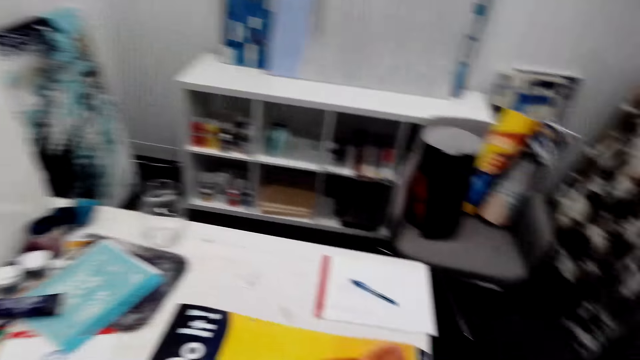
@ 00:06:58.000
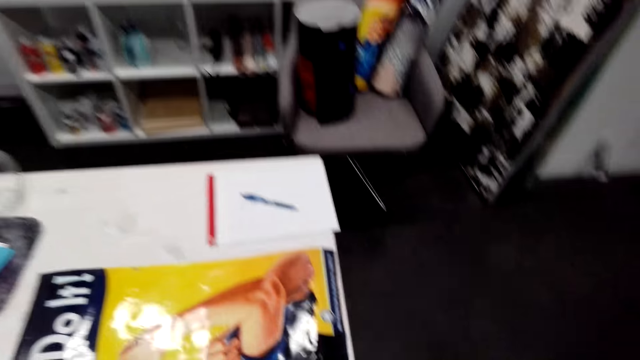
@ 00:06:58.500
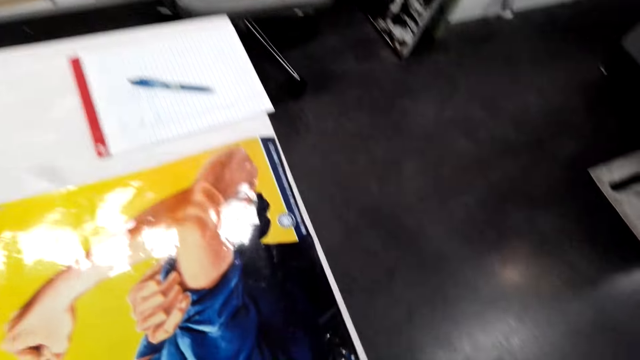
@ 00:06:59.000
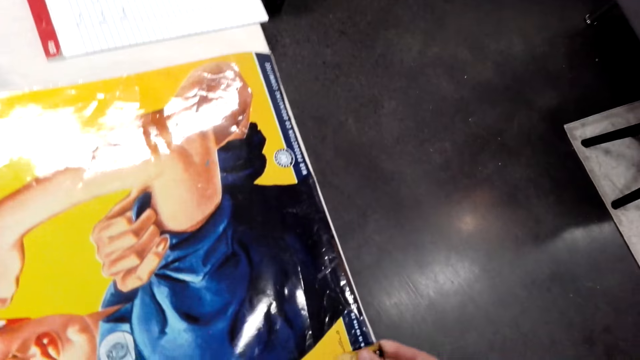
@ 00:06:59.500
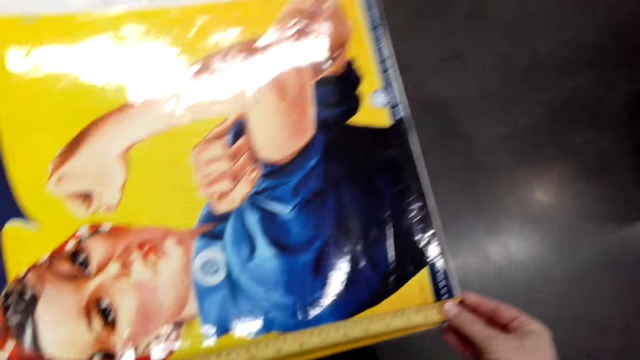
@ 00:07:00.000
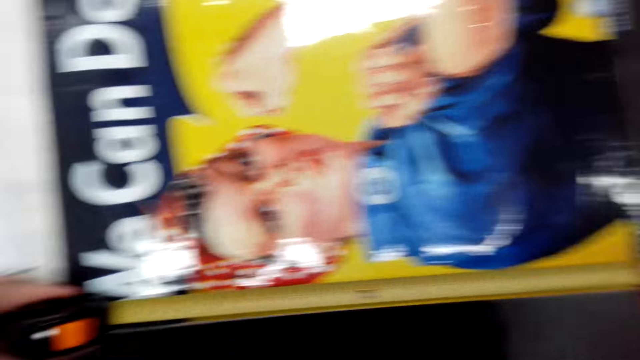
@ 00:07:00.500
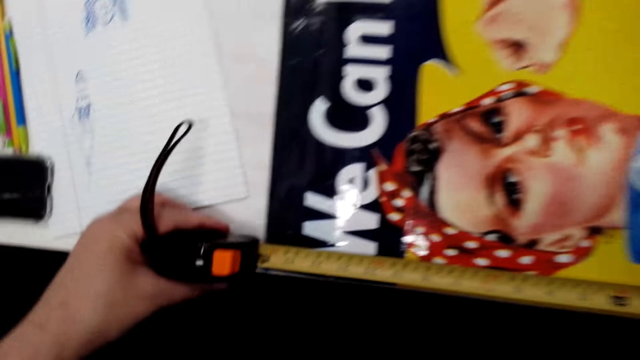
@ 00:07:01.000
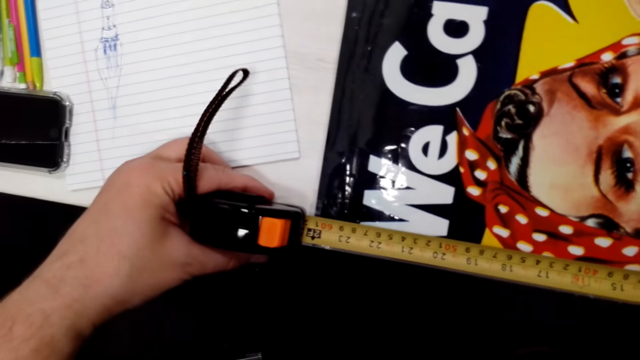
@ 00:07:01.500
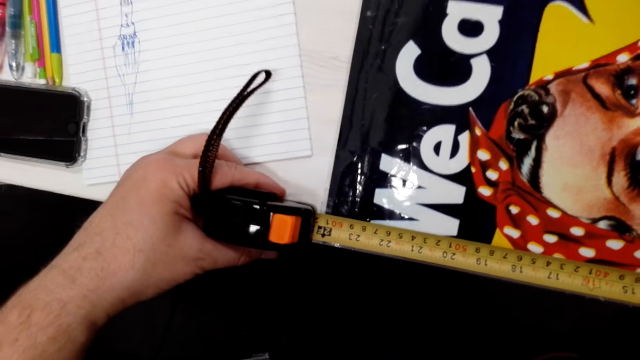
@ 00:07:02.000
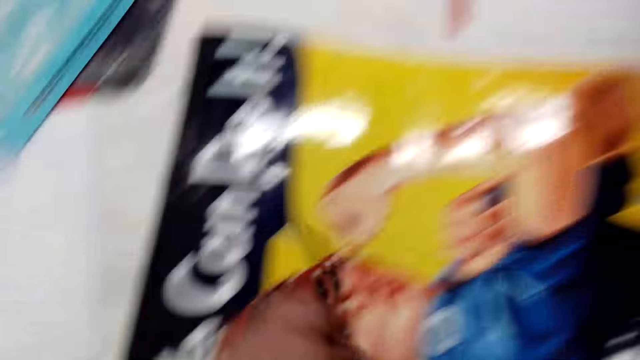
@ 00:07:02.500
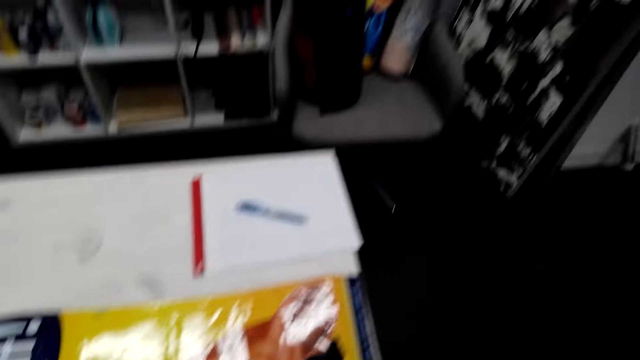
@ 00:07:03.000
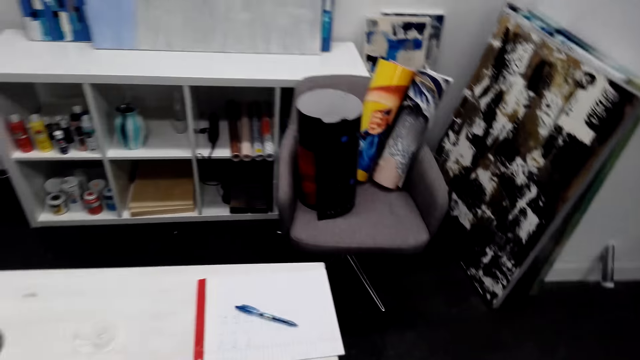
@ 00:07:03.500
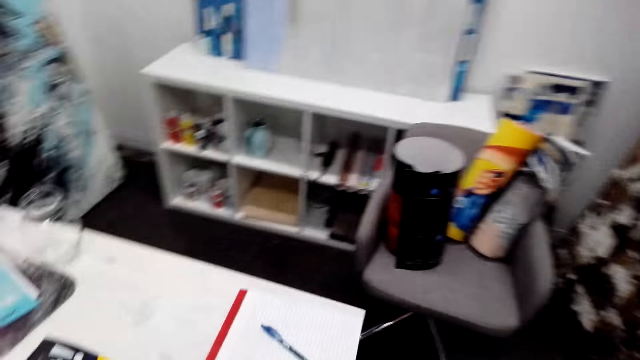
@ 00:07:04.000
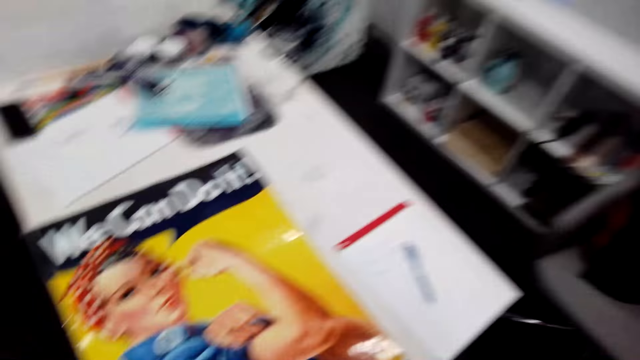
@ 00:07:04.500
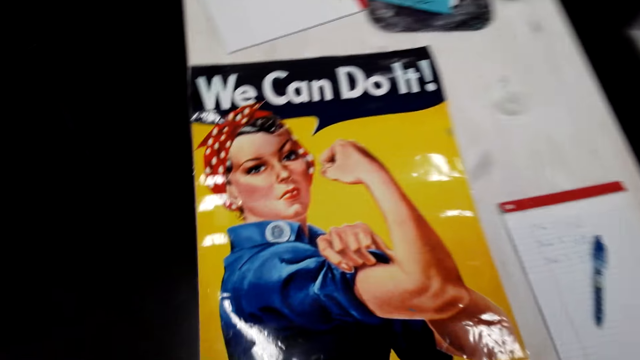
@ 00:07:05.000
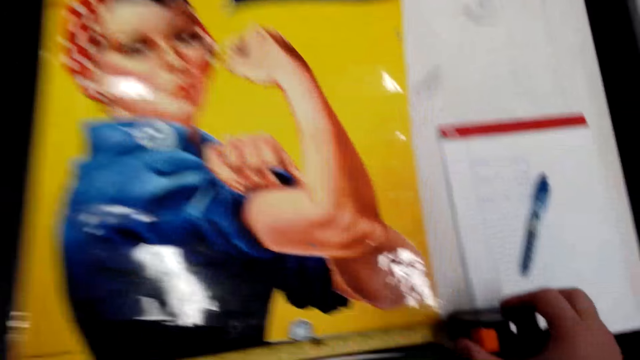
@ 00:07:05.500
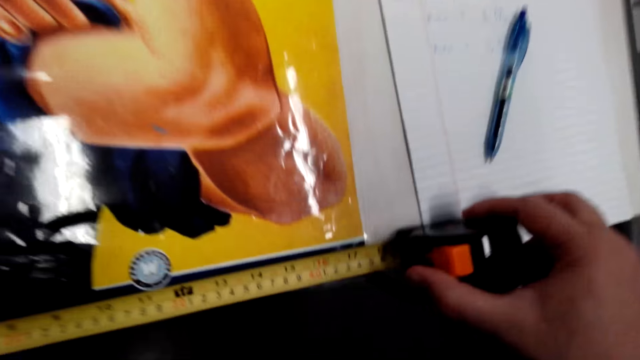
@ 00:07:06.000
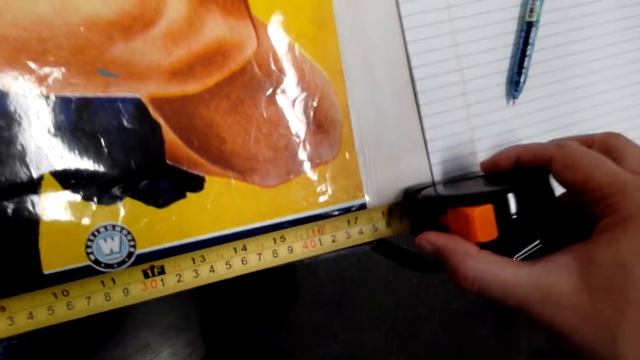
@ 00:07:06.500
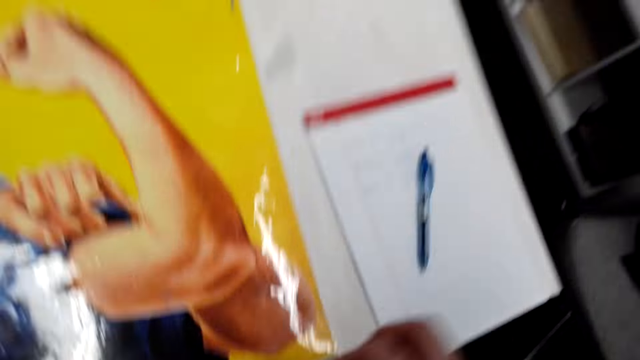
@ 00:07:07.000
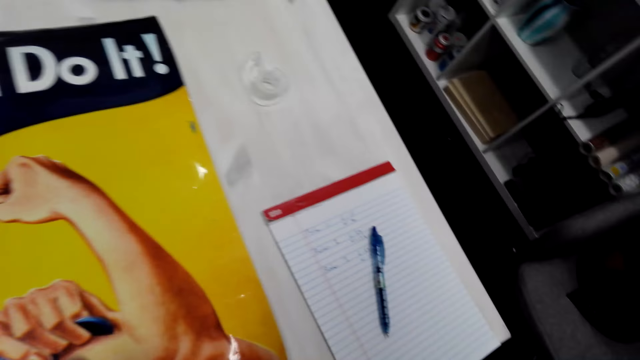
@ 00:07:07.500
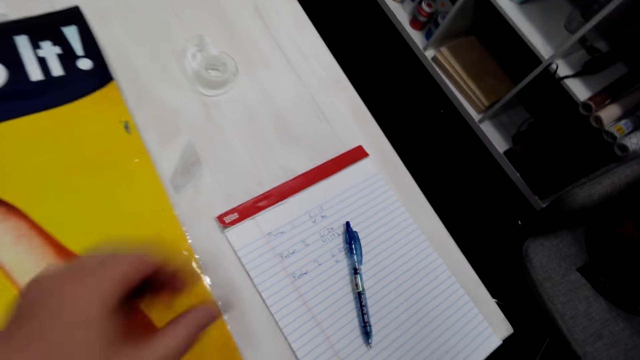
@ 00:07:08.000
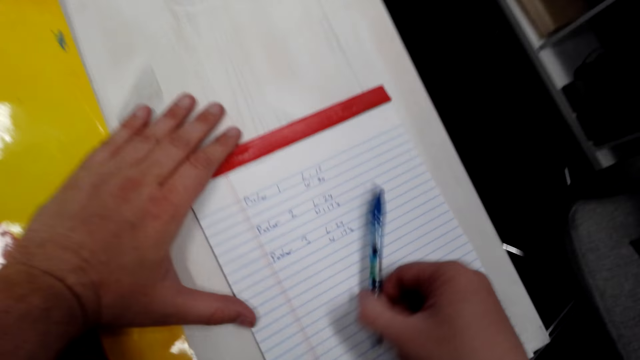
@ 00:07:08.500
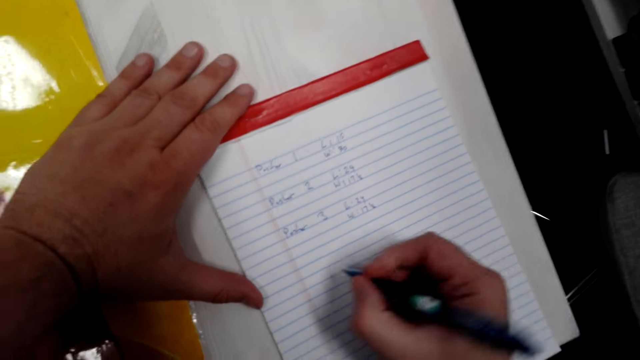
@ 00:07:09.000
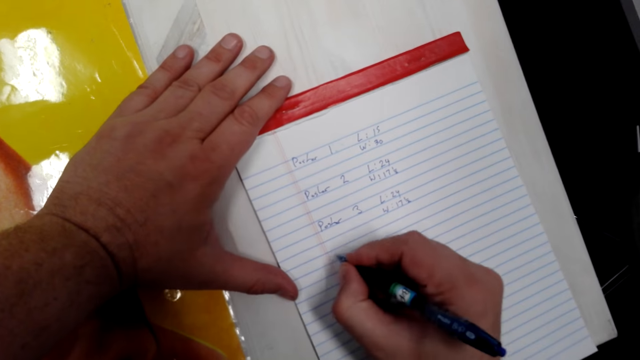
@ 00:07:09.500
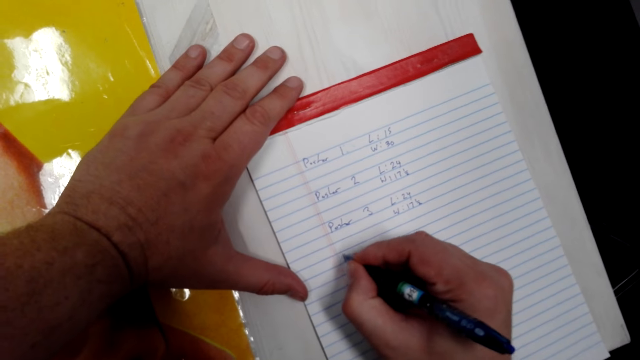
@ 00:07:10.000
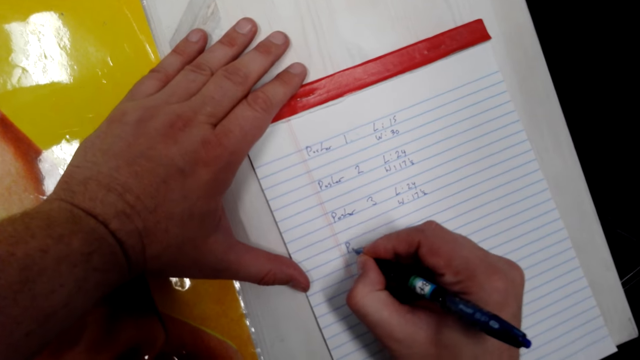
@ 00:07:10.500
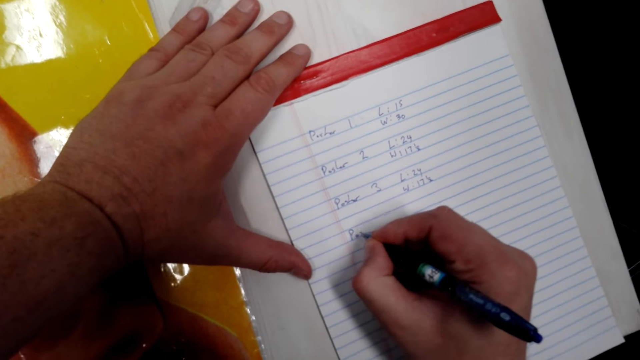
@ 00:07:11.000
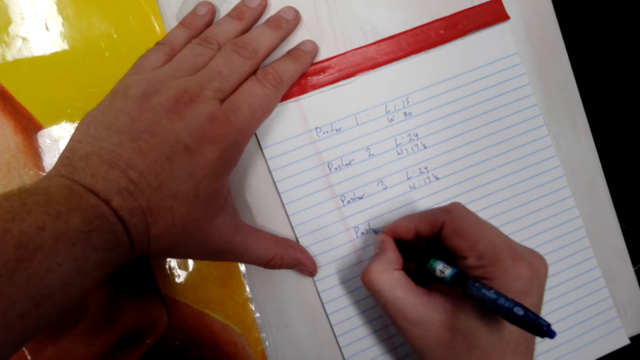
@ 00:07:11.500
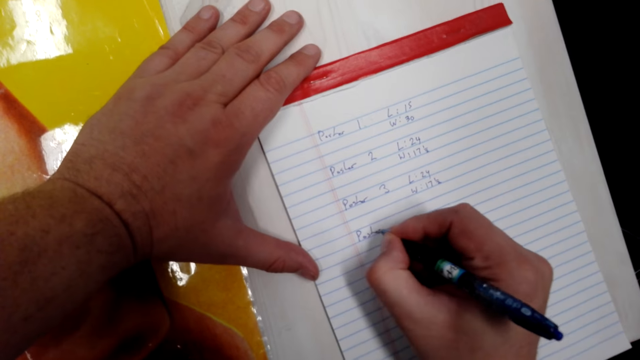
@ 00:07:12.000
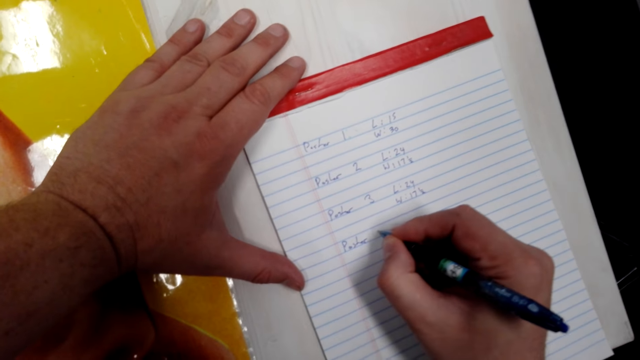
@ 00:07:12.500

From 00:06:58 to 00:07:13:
The camera wearer measures the poster with the tape measure. They close the tape measure. They measure the poster with the tape measure. They close the tape measure. They pick up a pen on the table. They write the measurements on the book with the pen.

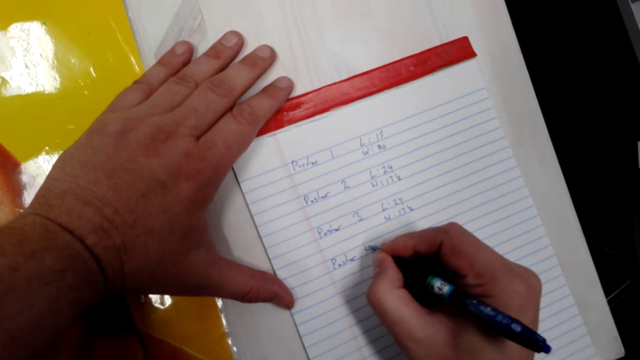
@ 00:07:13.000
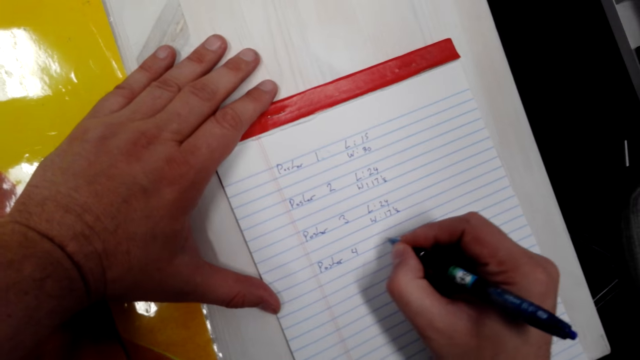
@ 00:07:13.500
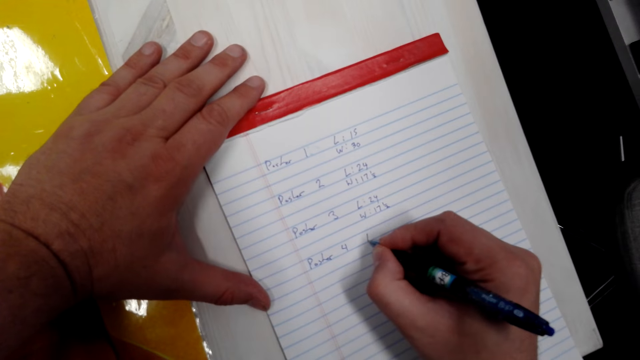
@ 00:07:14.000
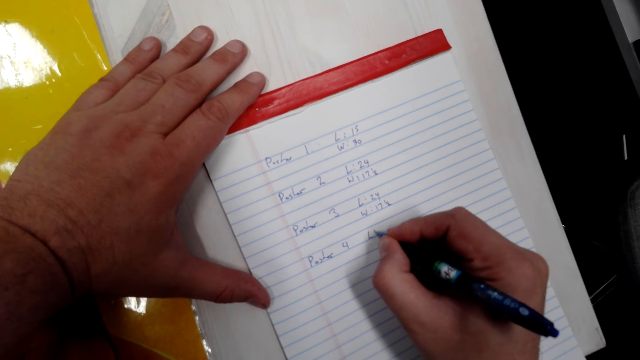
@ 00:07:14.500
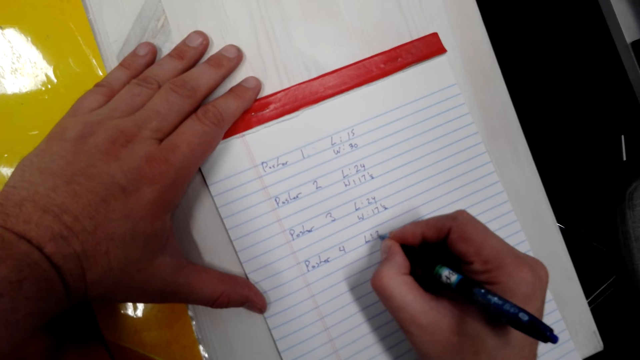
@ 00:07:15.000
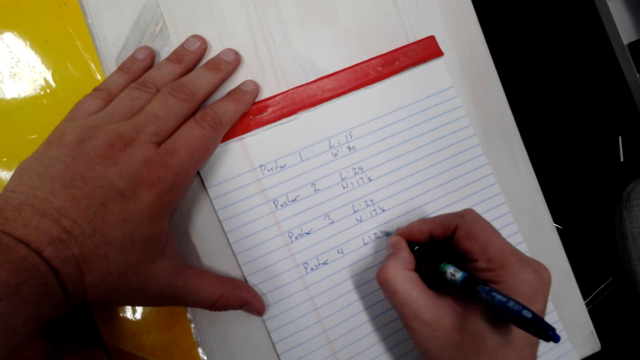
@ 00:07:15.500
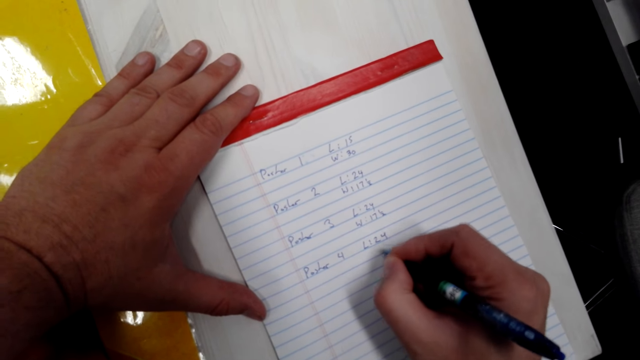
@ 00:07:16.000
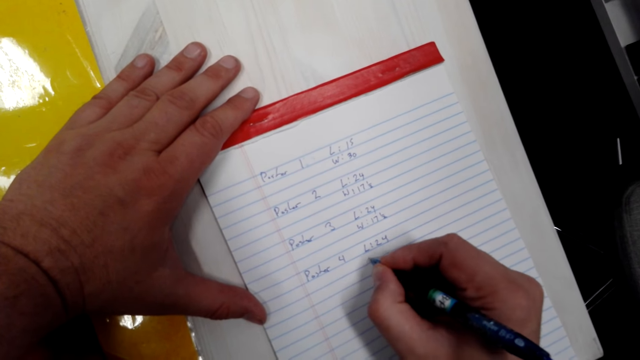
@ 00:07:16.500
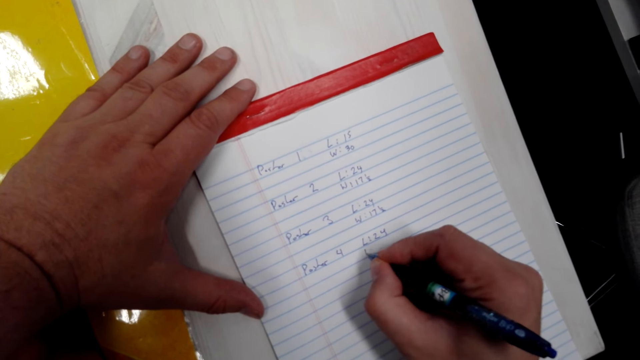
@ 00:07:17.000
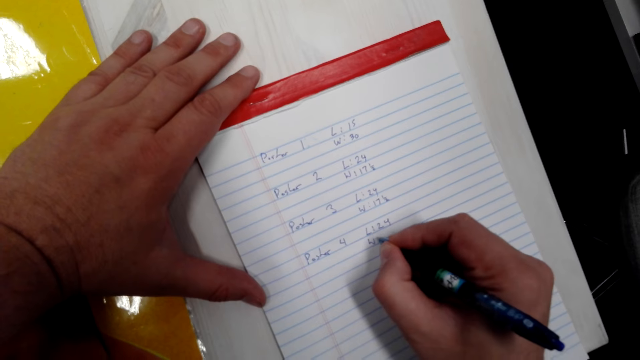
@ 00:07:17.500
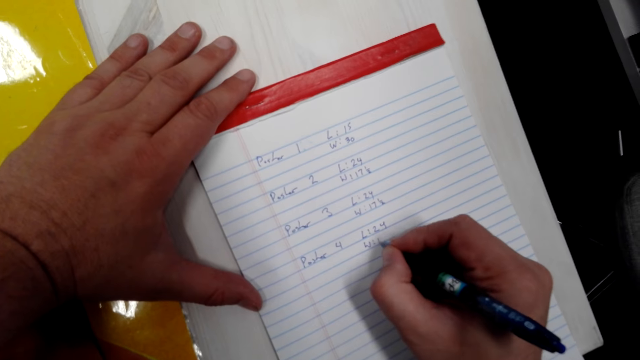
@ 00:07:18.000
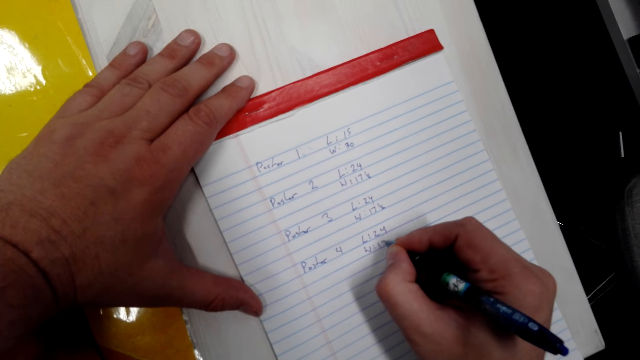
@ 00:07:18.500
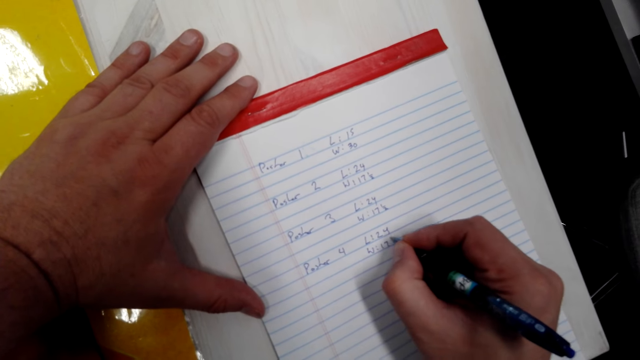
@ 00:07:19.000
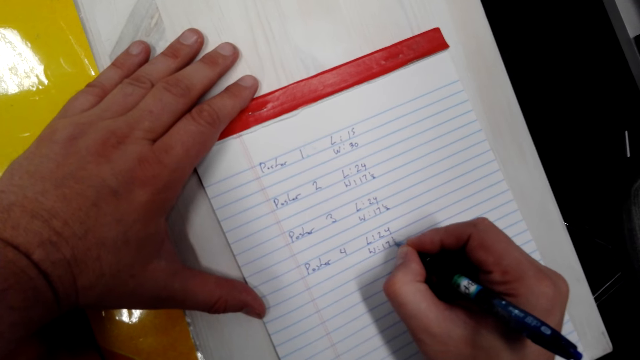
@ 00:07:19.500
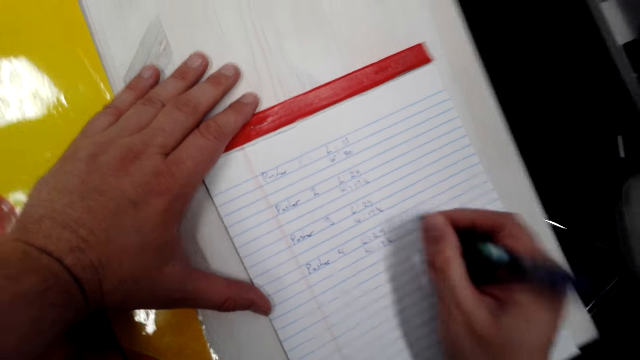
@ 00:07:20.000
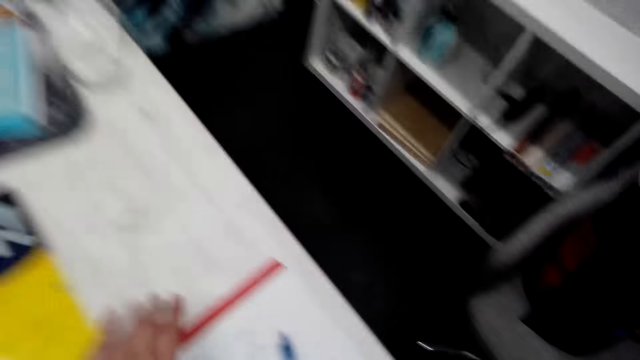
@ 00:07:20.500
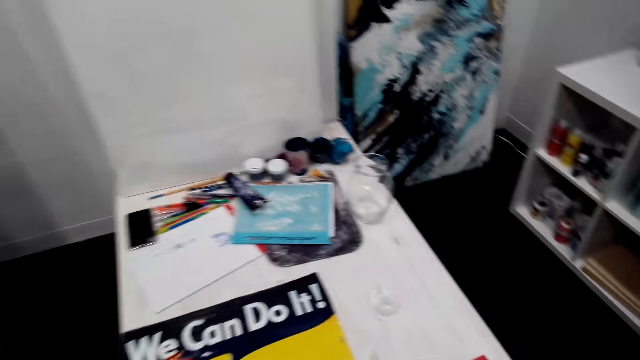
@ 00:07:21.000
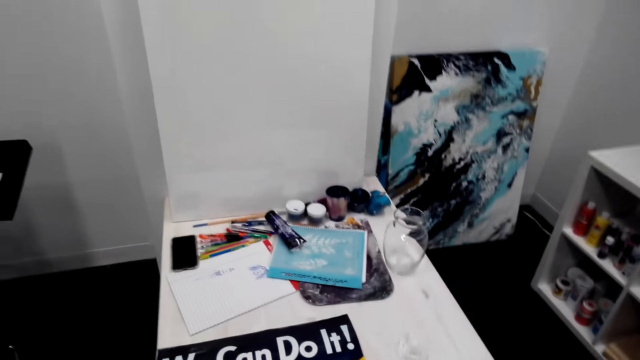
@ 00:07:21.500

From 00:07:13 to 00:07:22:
The camera wearer puts the pen down on the table.
